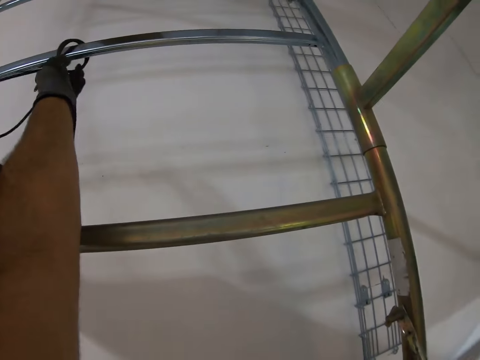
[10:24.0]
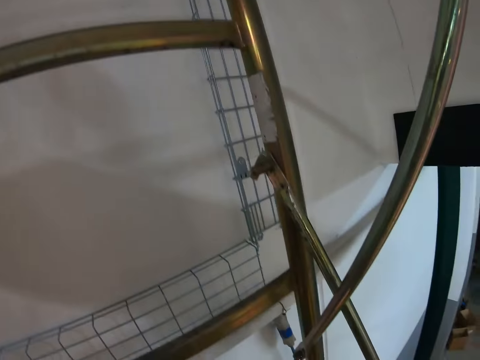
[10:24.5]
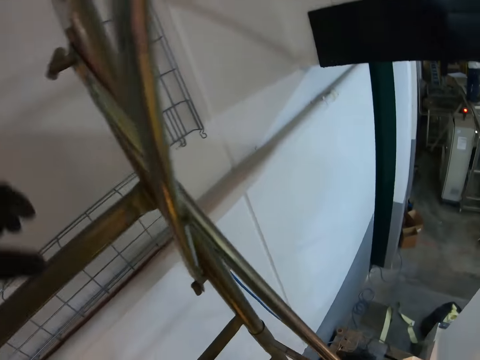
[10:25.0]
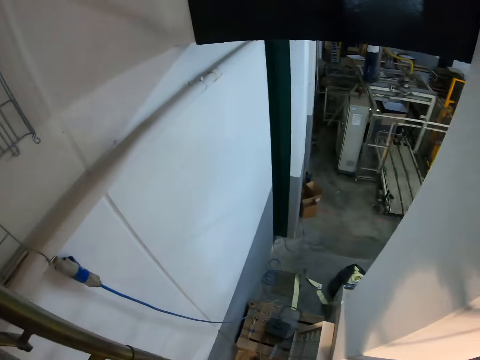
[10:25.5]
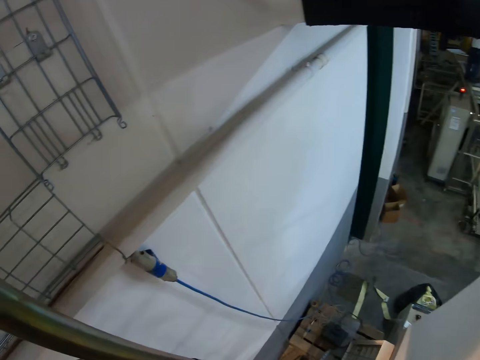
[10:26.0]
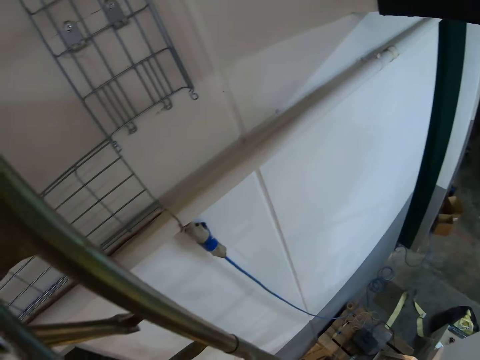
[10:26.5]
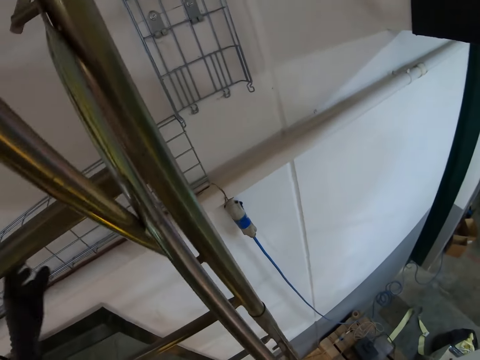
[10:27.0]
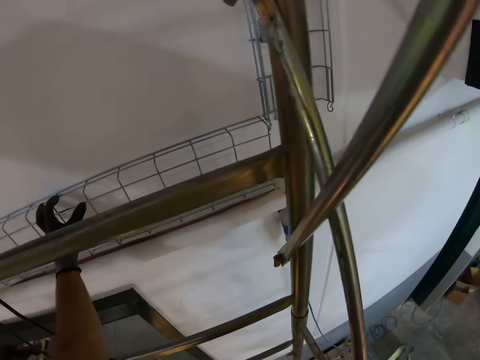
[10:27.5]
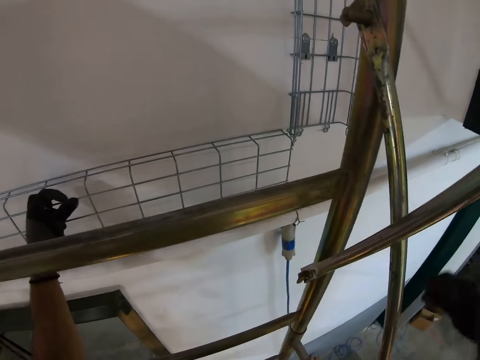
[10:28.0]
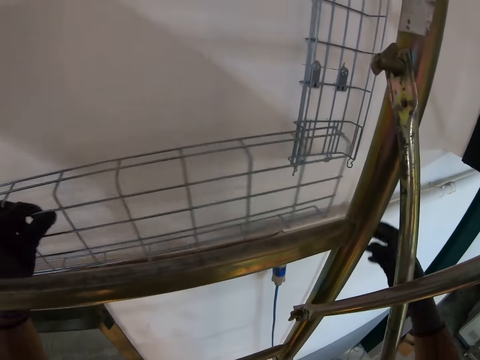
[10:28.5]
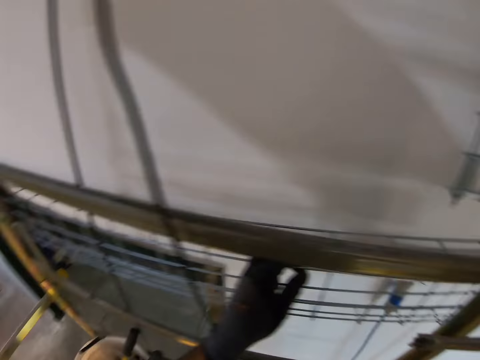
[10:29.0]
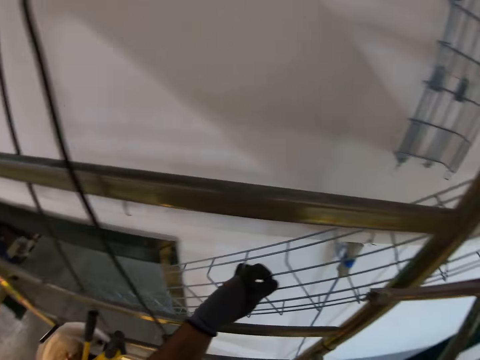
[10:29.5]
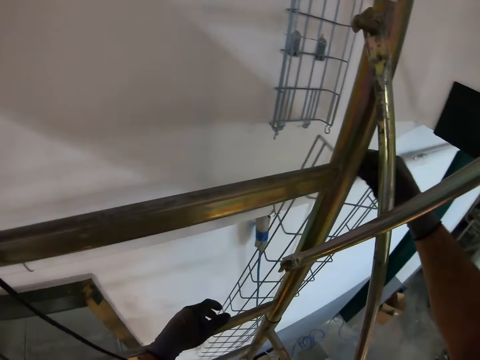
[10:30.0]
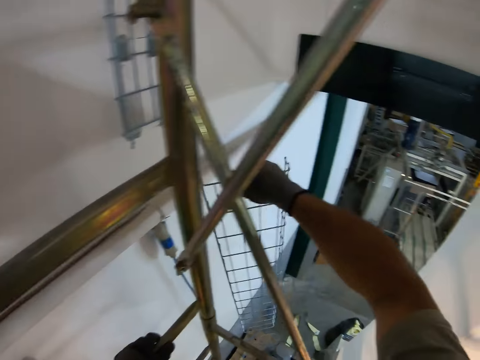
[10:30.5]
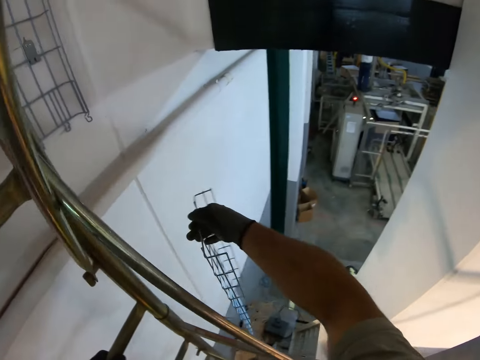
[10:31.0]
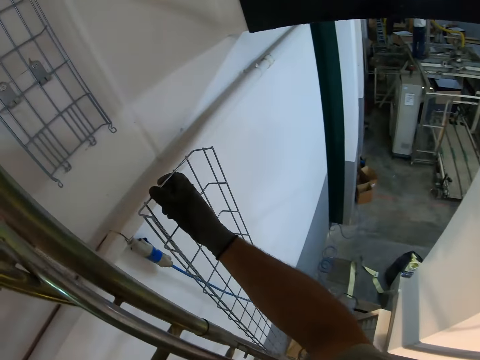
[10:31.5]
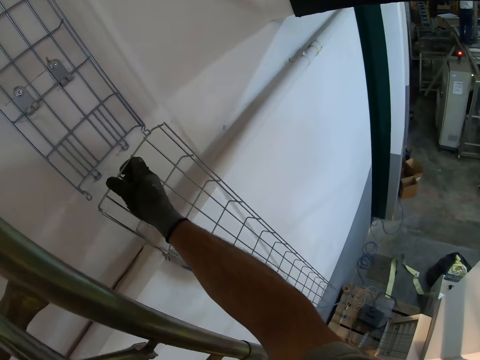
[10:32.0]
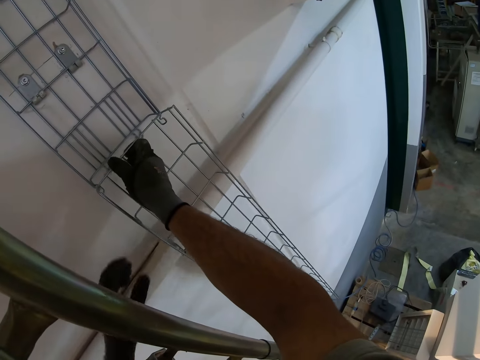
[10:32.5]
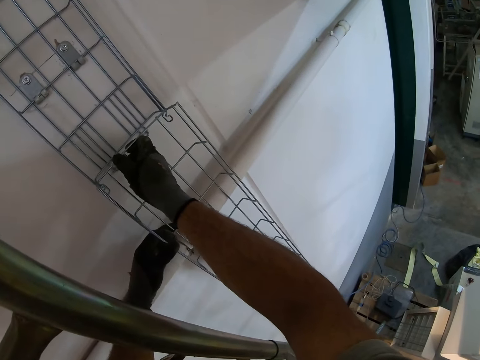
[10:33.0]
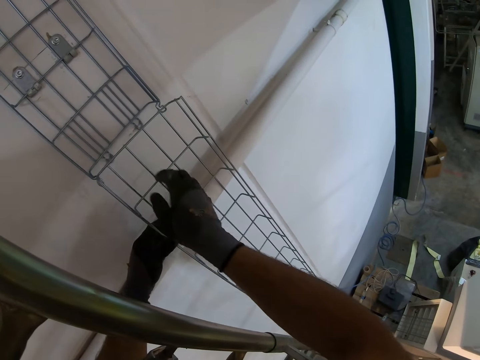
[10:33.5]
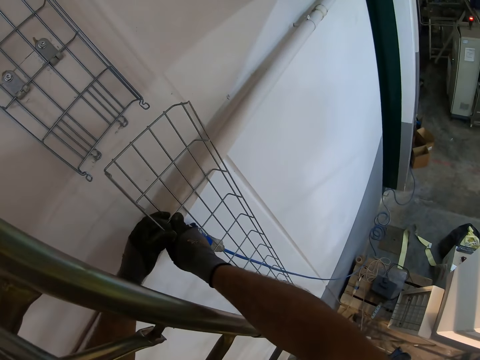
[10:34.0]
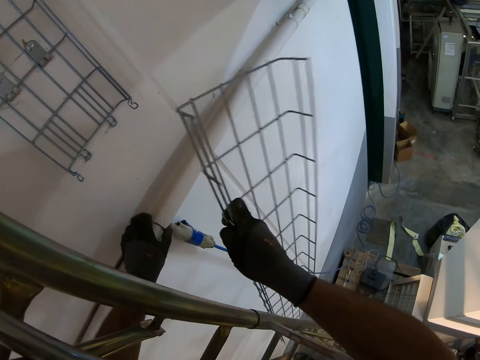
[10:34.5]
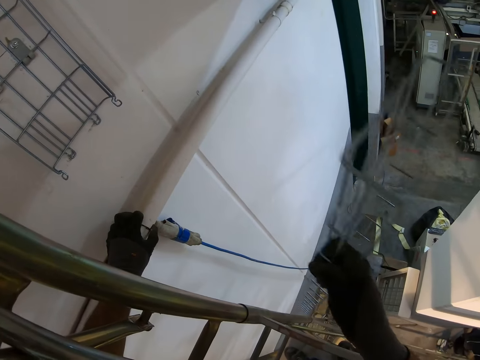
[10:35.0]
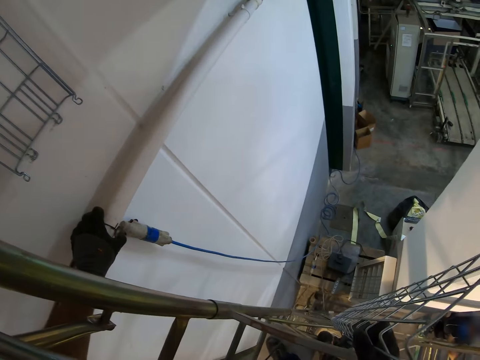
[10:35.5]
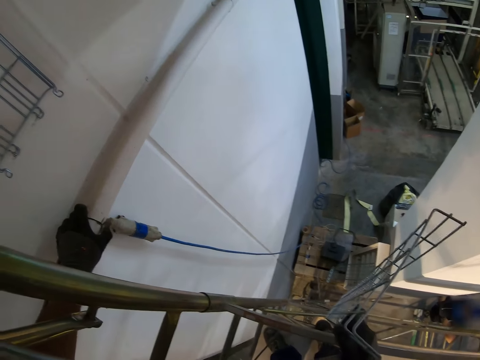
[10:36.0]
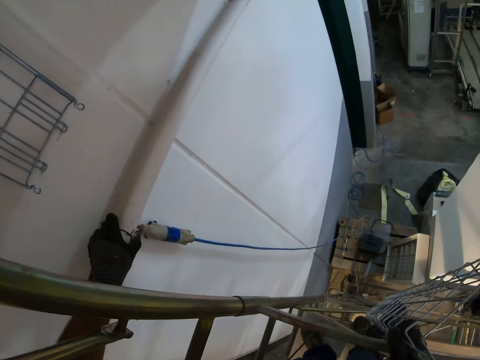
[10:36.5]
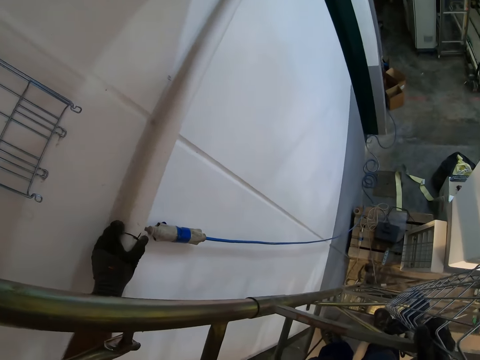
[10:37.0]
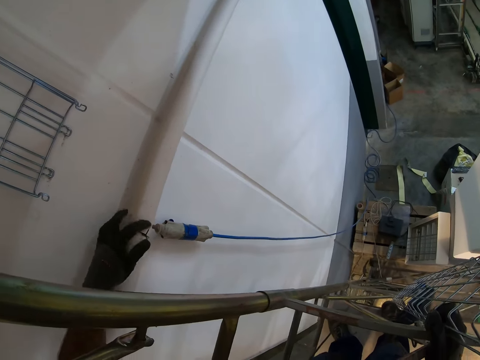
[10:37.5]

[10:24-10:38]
The camera wearer looks on the wall. They pick the tack mesh. They hold the wire mesh. They fix the tack mesh on the roof. They remove the tack mesh from the roof.

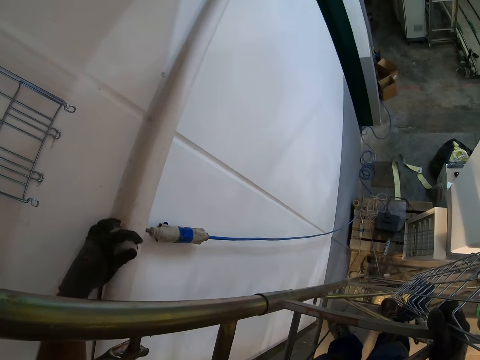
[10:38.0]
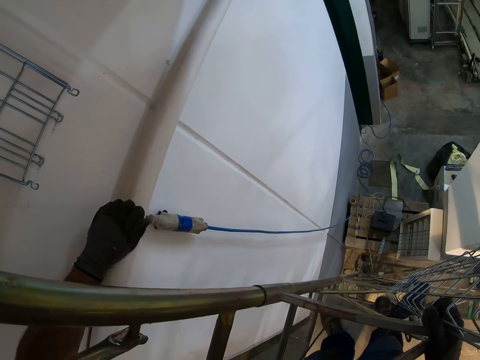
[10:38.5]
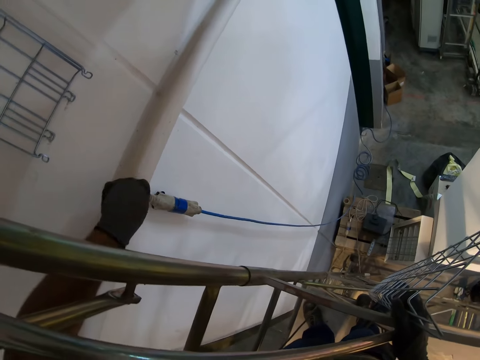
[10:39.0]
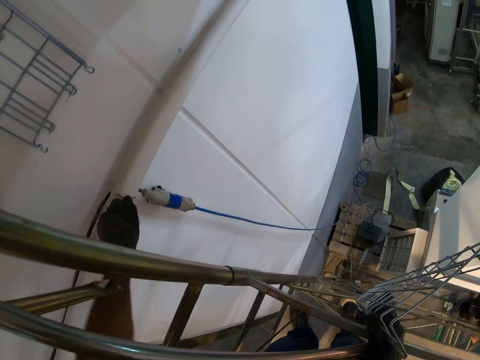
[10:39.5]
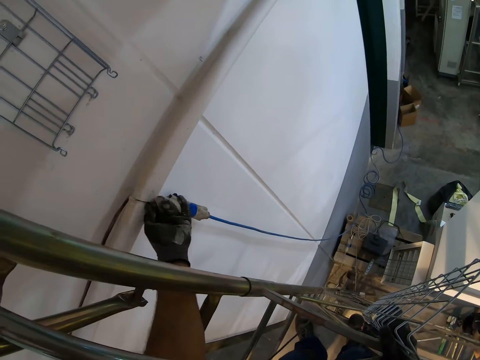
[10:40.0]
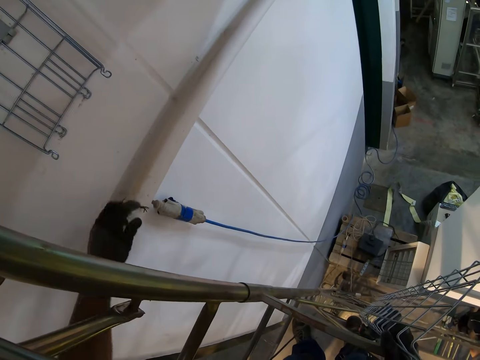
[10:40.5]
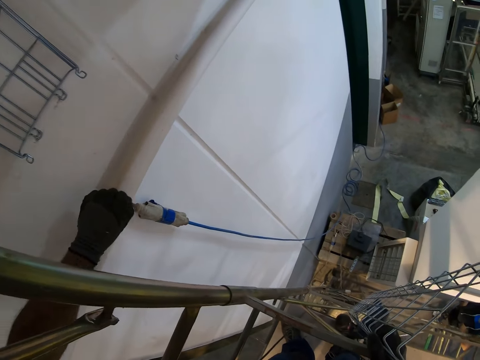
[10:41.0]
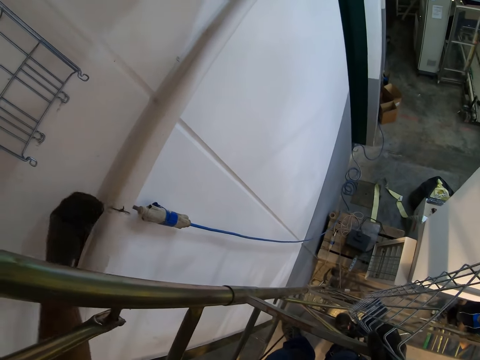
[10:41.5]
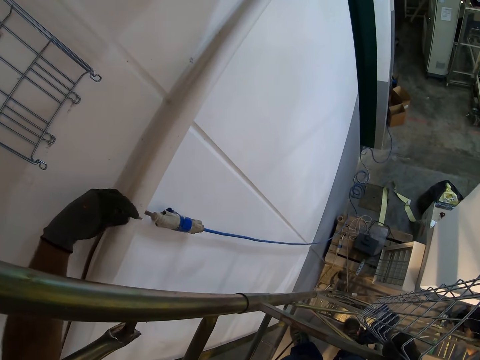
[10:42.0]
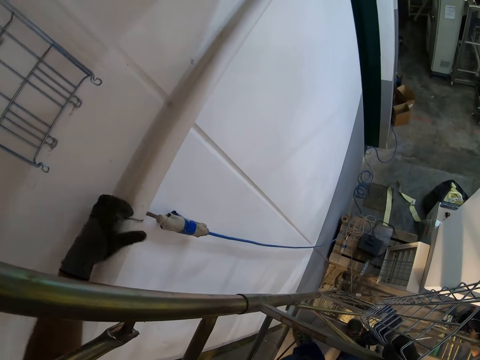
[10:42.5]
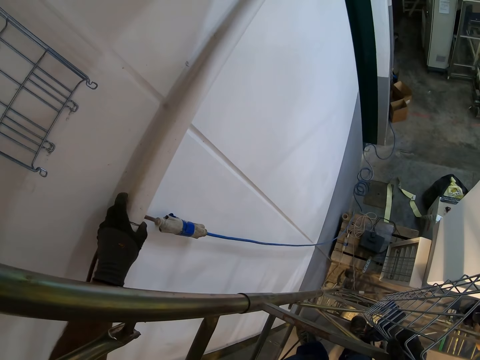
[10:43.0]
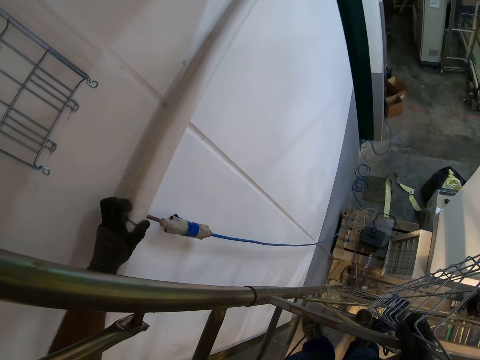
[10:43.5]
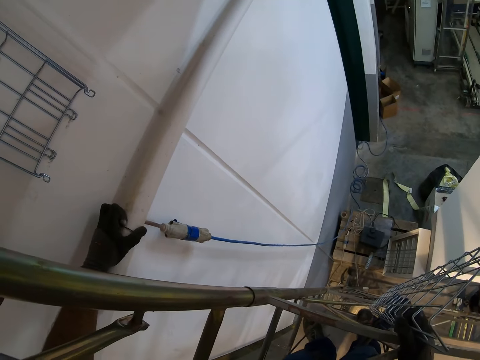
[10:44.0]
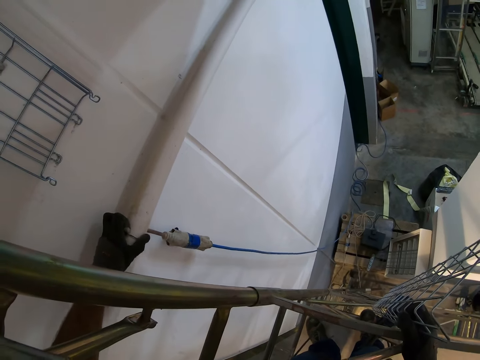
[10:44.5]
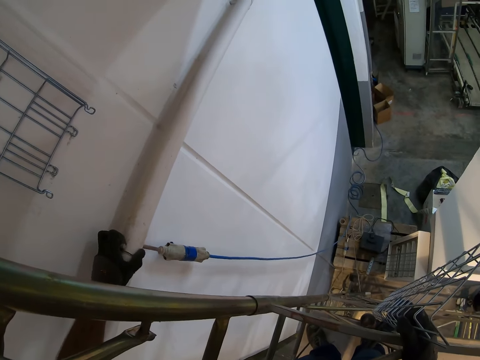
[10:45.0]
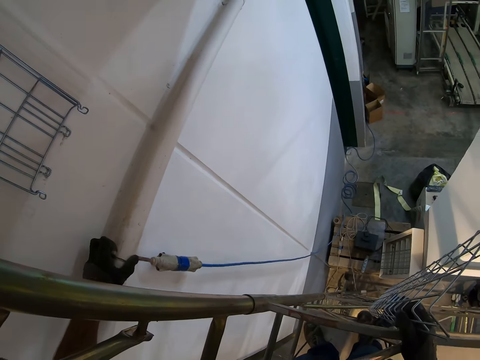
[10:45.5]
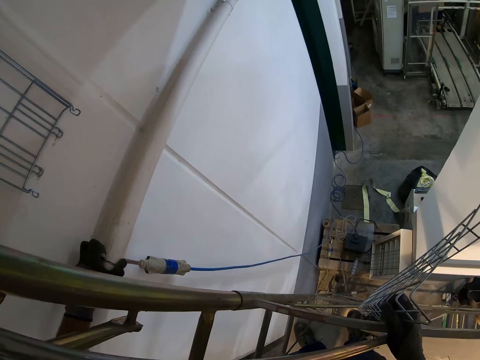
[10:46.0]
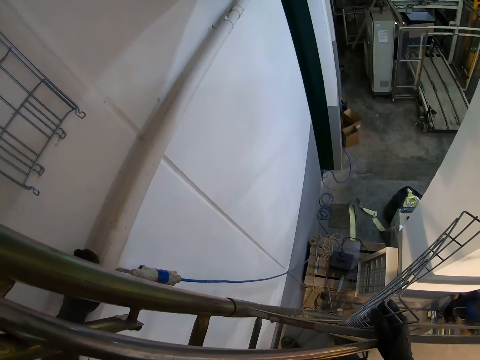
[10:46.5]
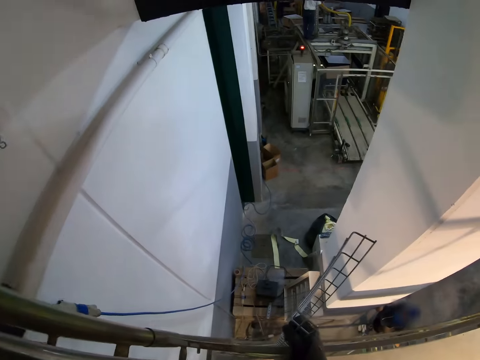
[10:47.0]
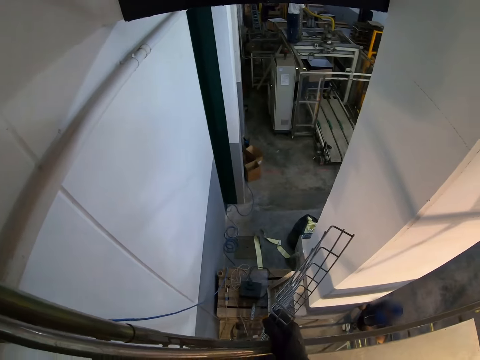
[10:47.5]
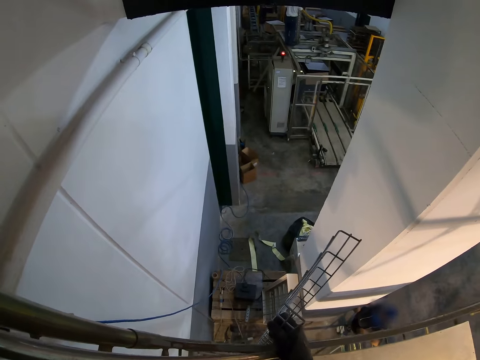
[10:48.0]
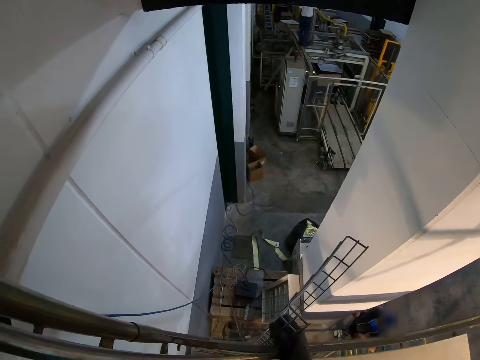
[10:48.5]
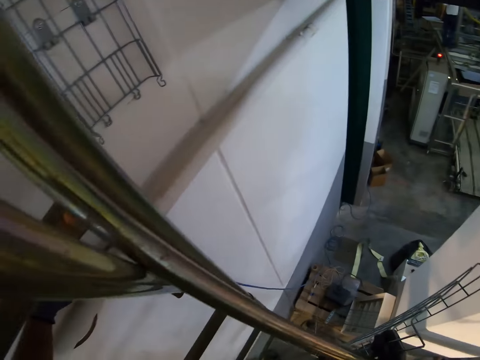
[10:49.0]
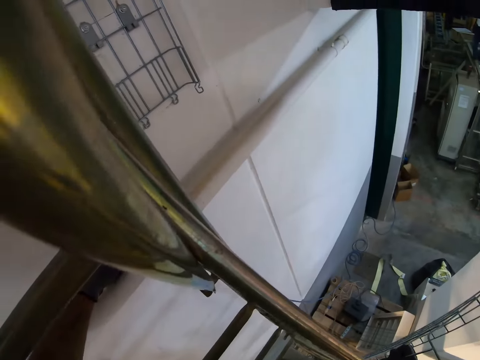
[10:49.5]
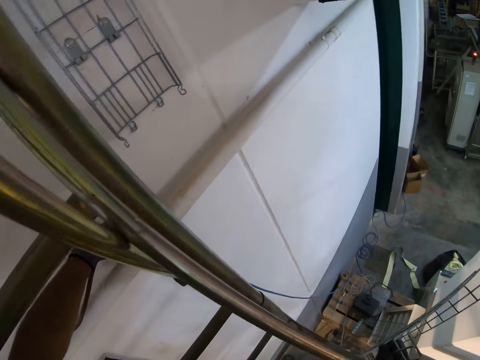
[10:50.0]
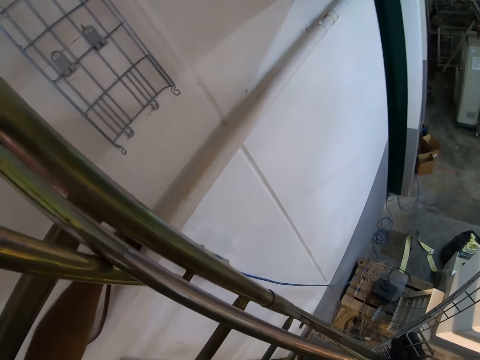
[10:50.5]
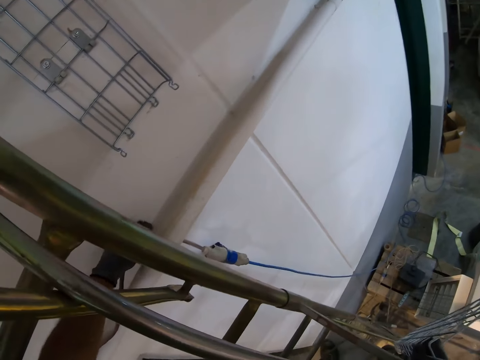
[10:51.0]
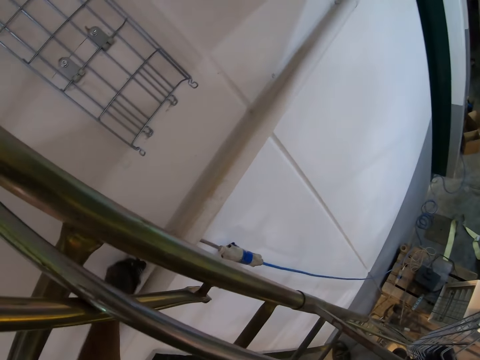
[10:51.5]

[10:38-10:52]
The camera wearer loses the electric wire. They hold the thread.
